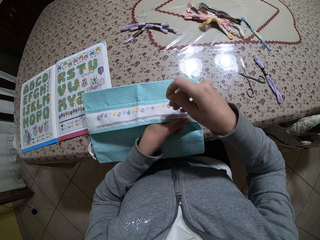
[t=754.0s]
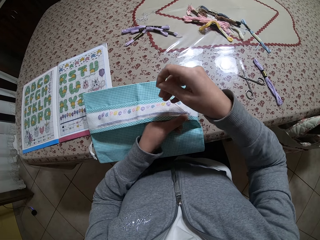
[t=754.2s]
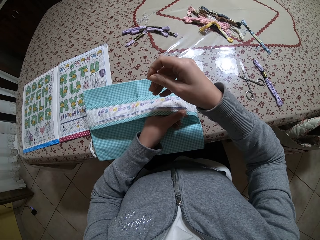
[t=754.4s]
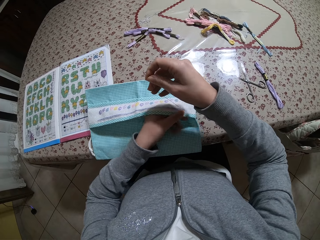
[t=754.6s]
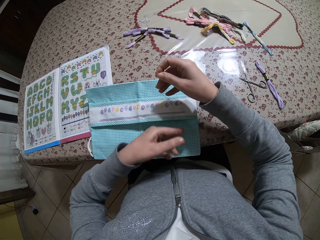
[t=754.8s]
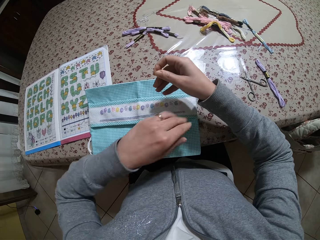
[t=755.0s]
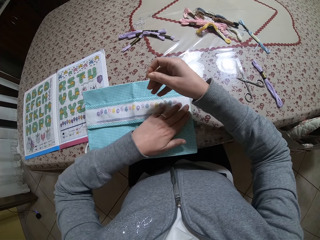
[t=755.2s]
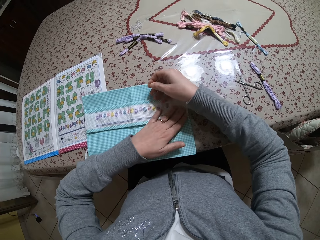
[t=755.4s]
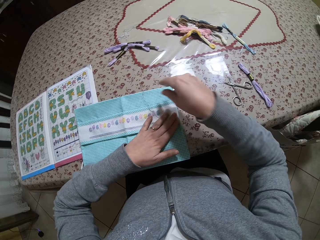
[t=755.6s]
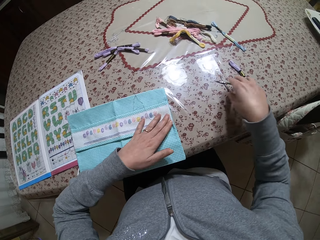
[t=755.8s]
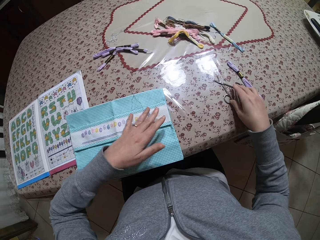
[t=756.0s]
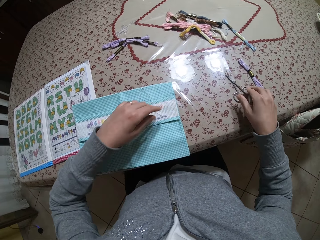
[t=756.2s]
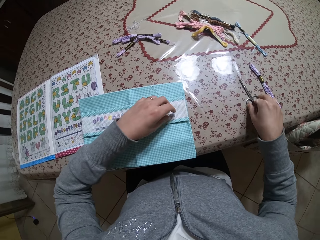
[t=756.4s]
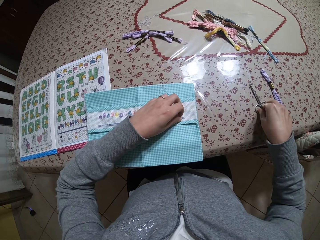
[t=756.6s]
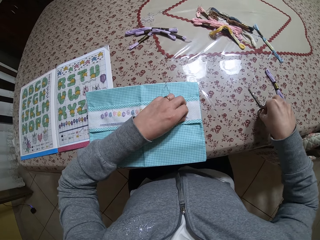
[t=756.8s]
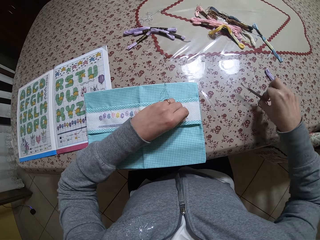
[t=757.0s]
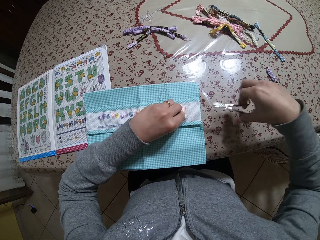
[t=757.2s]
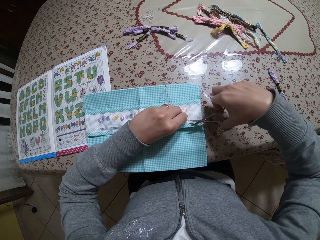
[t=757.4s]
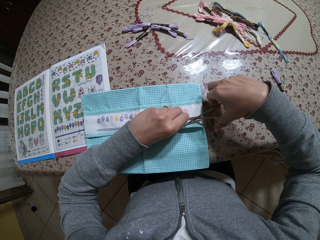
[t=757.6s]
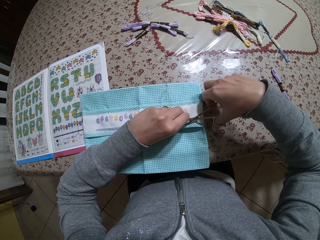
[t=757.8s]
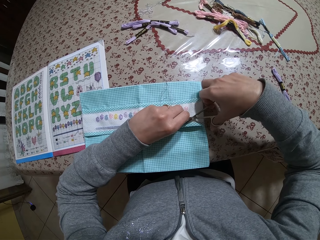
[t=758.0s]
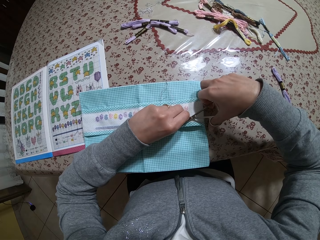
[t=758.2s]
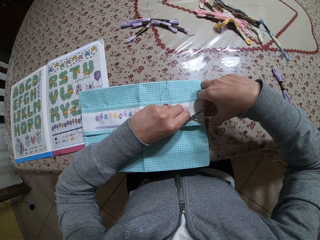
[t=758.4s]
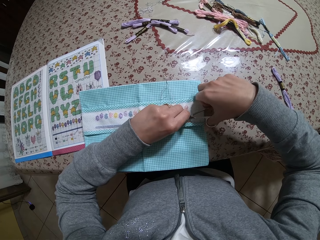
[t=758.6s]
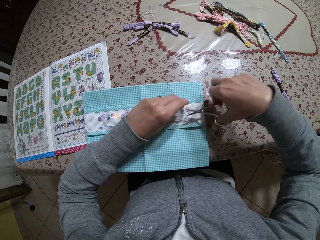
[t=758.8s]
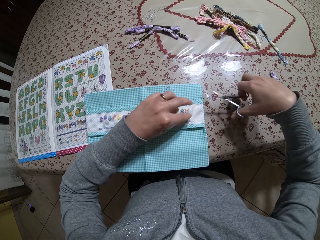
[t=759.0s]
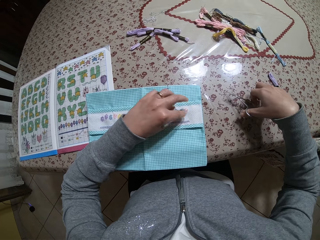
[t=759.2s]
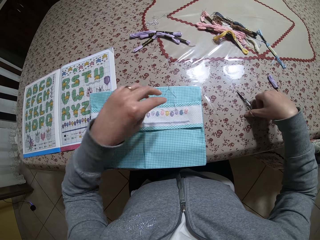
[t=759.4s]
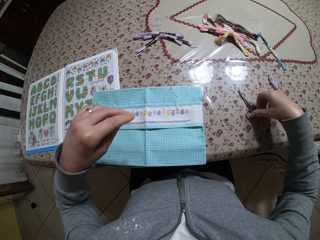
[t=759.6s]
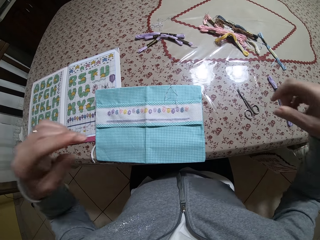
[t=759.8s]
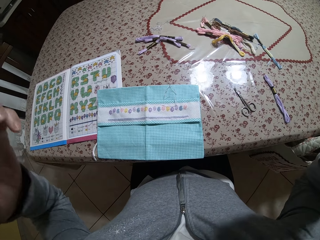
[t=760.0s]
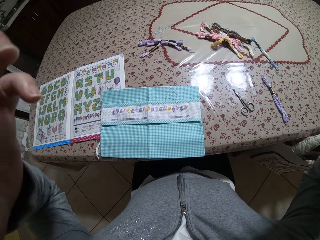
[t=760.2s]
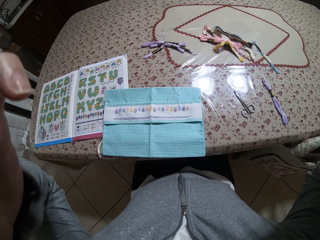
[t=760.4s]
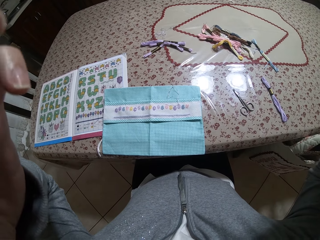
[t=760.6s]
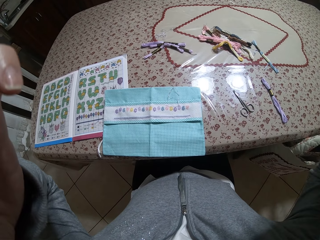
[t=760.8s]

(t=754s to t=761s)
The camera wearer presses the cloth on the table with her left hand. She drops the needle in her right hand on the table. She reaches out for the scissors on the table, picks up the scissors on the table with her right hand. She holds the thread in the cloth in her left hand. She cuts the thread on the cloth with the scissors in her right hand. She drops the scissors in her right hand on the table. She raises her hands. She adjusts the camera.
